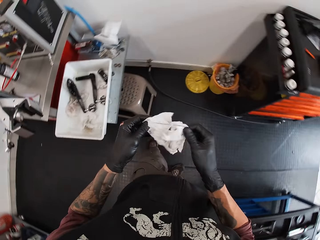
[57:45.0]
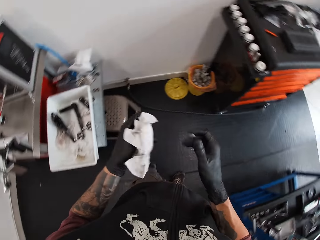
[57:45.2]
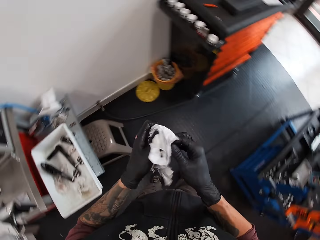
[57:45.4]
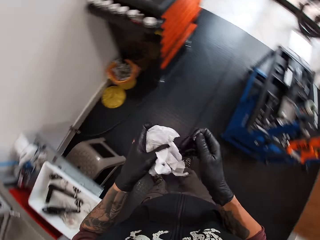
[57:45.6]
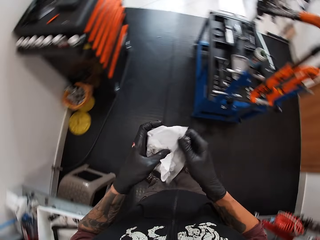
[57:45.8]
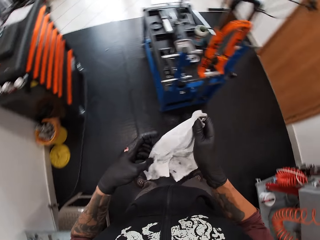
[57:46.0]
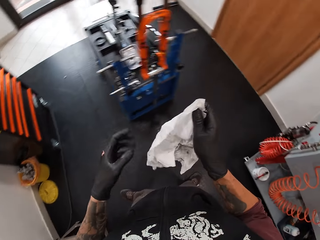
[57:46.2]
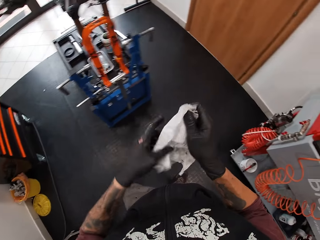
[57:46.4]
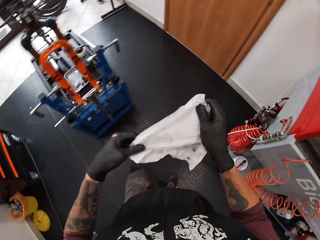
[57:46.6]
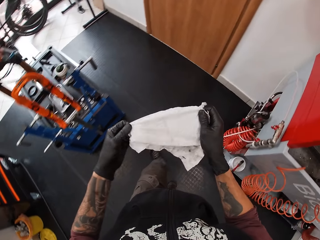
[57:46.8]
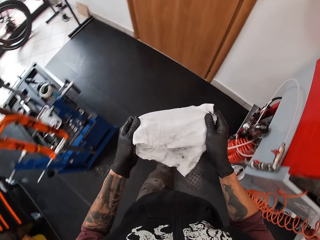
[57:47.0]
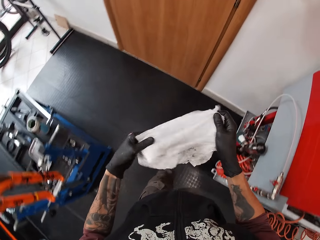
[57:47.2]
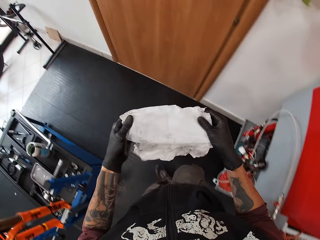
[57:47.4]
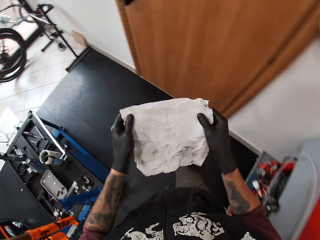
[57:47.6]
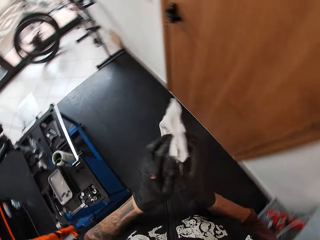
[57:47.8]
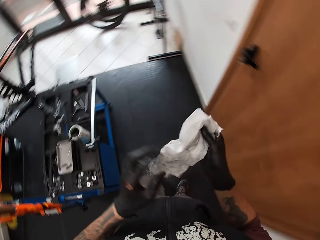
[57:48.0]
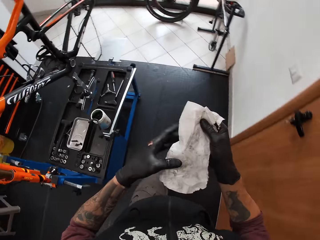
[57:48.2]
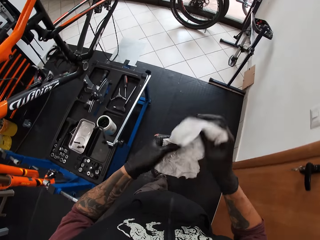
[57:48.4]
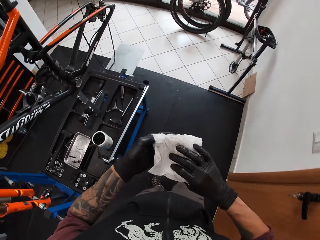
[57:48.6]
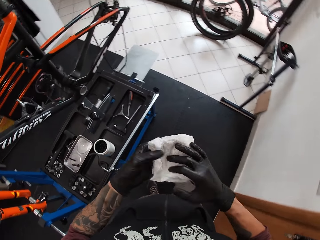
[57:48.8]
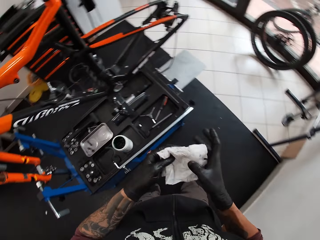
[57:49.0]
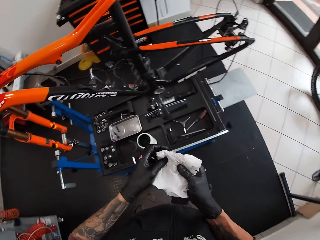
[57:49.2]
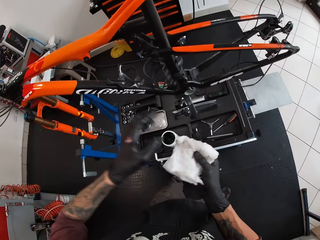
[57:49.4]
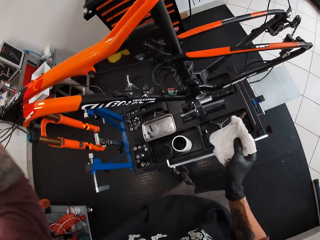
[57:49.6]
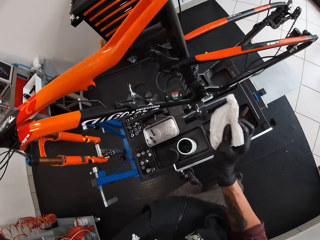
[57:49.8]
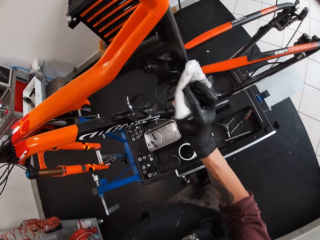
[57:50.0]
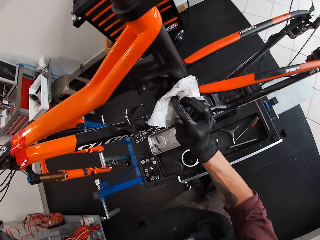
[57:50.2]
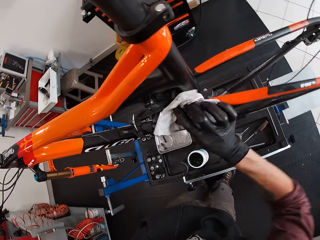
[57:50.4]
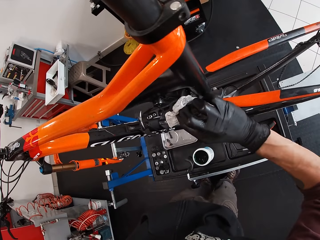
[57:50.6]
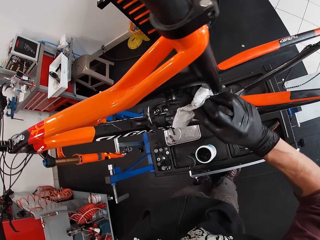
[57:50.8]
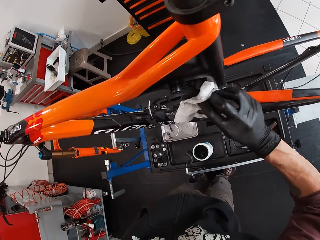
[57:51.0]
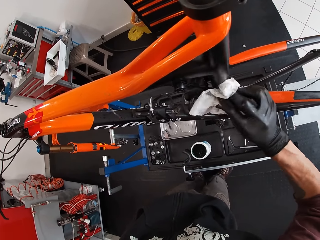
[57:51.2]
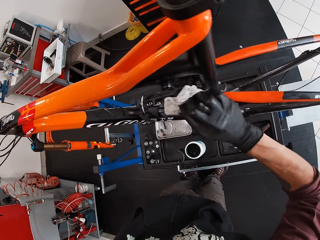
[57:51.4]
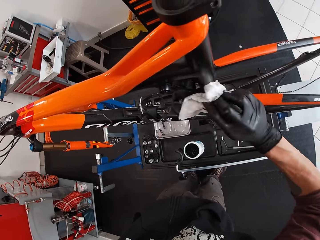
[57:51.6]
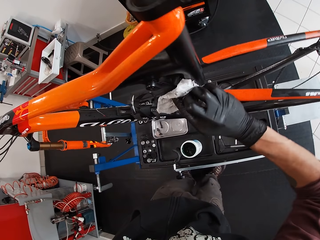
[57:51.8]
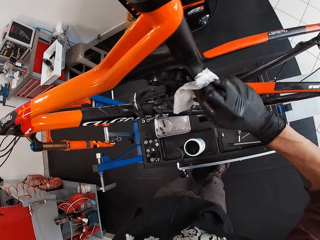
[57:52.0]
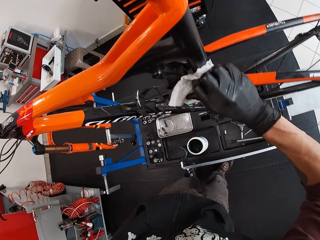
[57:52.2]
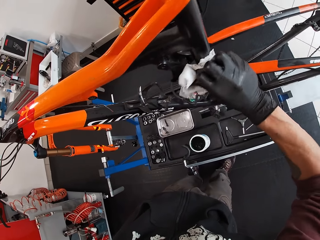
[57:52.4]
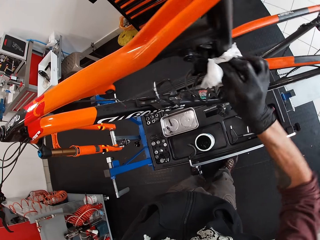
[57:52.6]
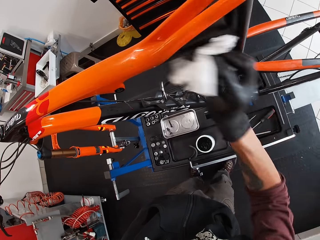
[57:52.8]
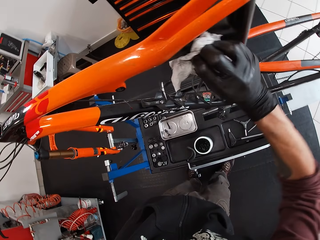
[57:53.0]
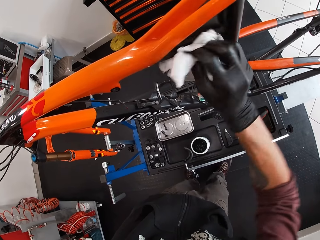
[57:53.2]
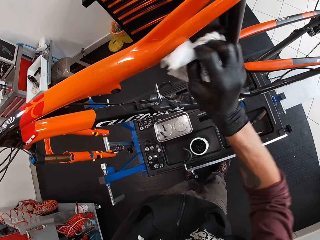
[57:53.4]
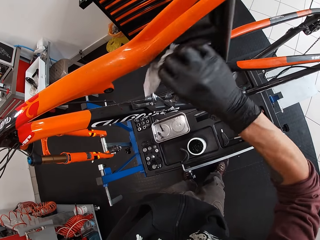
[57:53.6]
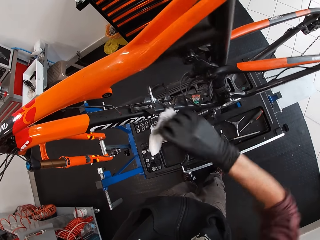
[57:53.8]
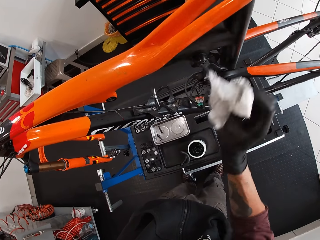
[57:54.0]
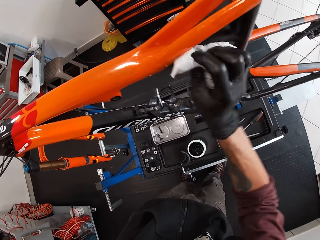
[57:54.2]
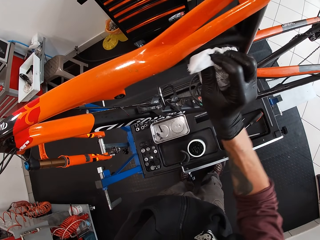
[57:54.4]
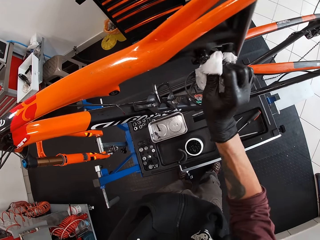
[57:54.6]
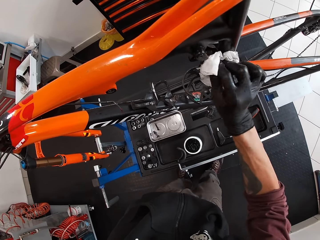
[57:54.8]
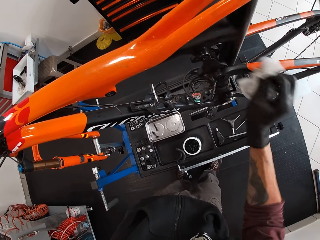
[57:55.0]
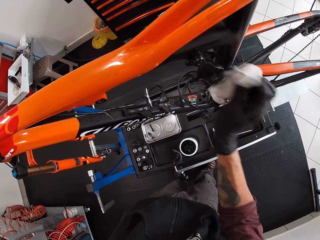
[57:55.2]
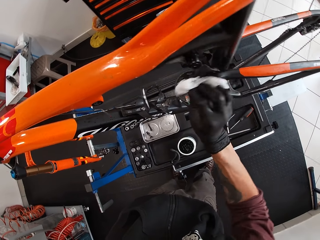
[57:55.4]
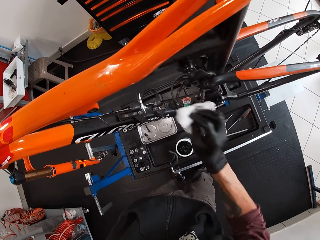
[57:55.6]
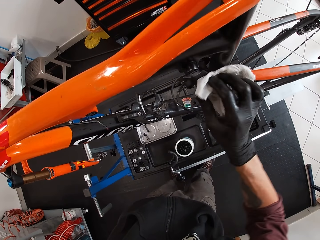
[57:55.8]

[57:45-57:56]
The camera wearer spreads the tissue paper with both hands. He walks around. He folds the tissue paper. He cleans the chainring with the tissue paper in his right hand.

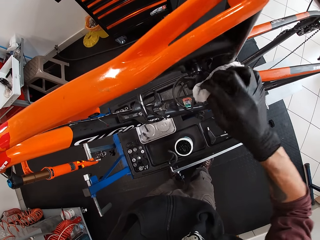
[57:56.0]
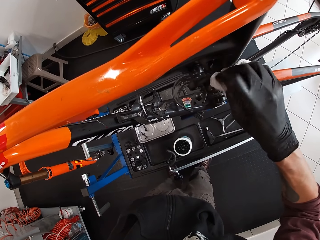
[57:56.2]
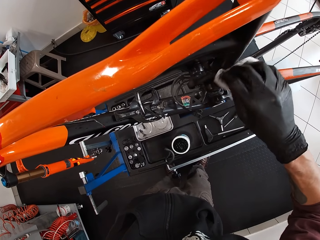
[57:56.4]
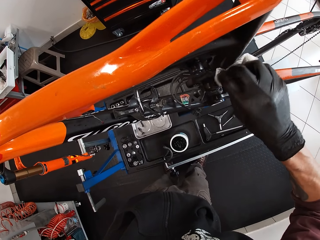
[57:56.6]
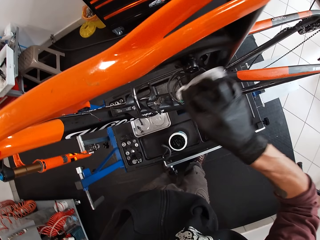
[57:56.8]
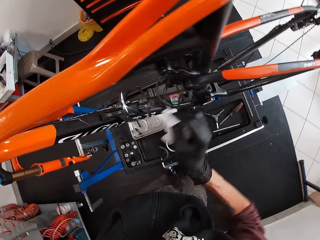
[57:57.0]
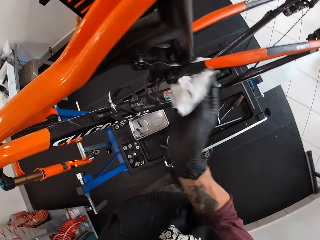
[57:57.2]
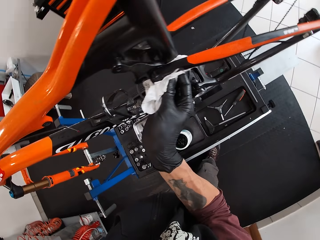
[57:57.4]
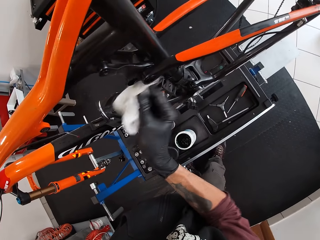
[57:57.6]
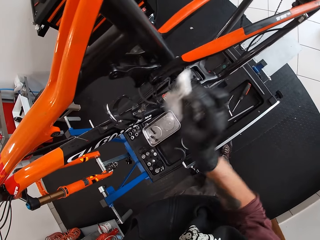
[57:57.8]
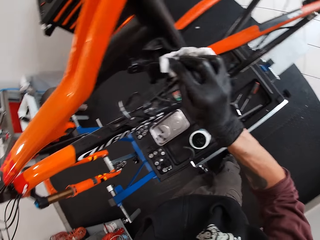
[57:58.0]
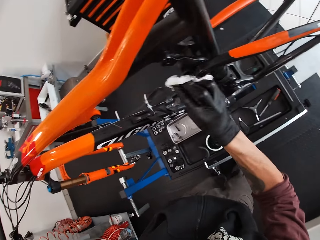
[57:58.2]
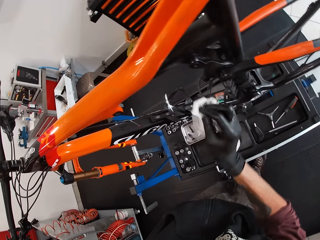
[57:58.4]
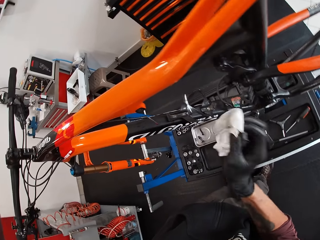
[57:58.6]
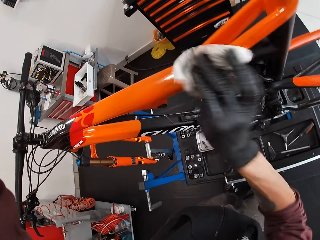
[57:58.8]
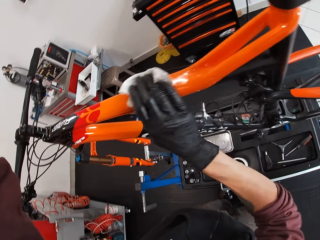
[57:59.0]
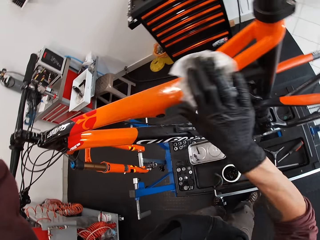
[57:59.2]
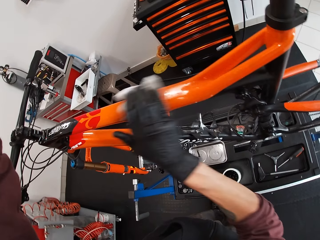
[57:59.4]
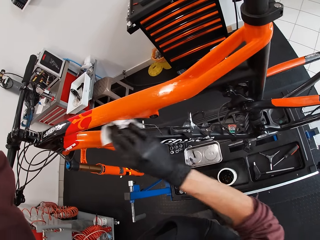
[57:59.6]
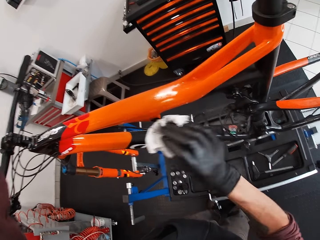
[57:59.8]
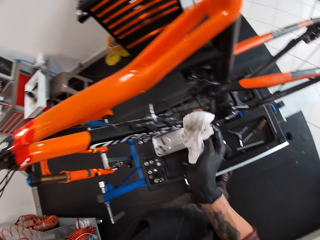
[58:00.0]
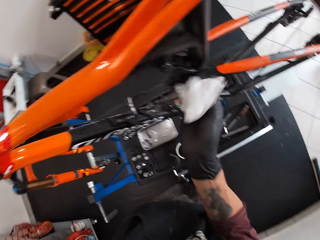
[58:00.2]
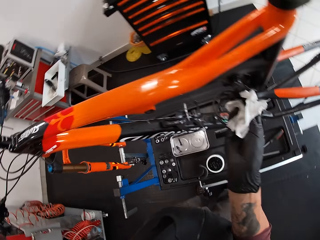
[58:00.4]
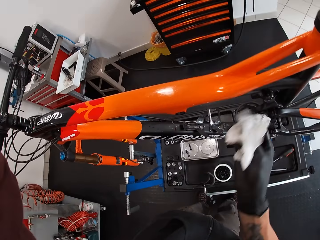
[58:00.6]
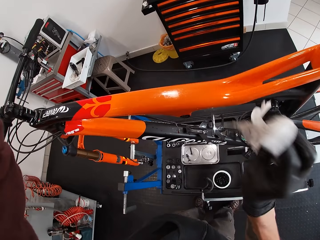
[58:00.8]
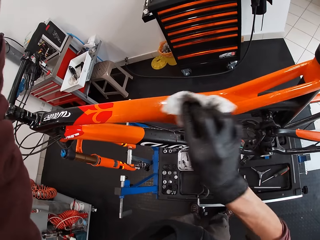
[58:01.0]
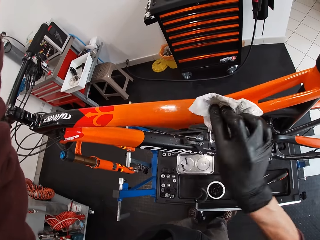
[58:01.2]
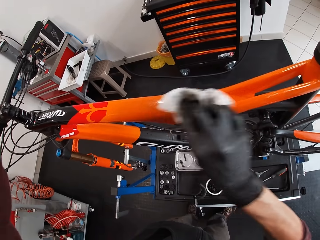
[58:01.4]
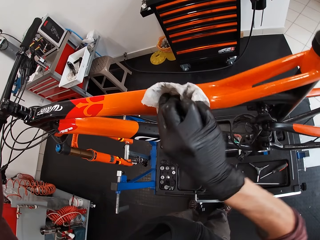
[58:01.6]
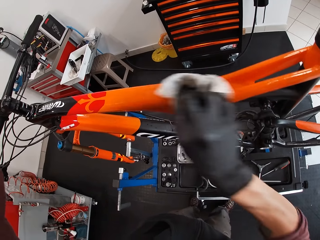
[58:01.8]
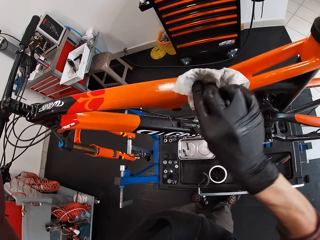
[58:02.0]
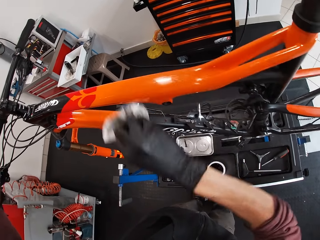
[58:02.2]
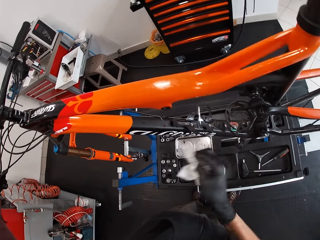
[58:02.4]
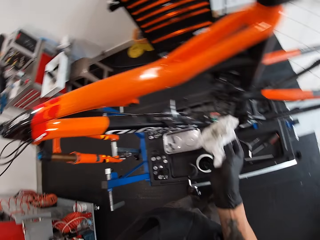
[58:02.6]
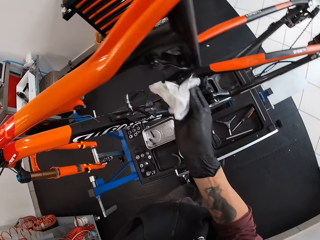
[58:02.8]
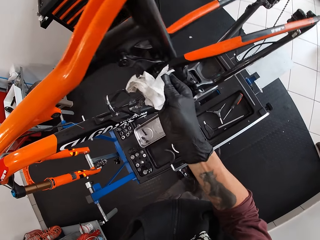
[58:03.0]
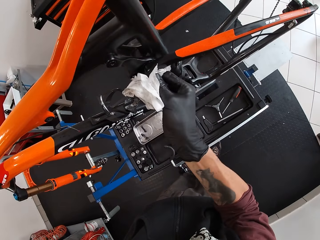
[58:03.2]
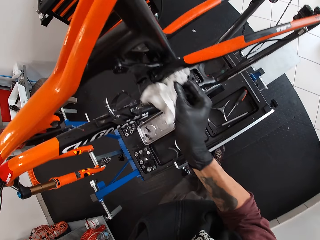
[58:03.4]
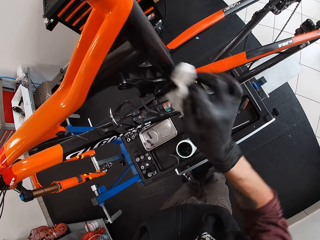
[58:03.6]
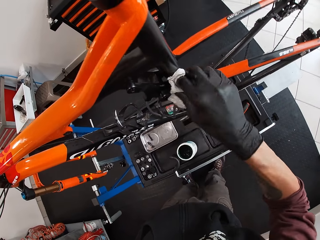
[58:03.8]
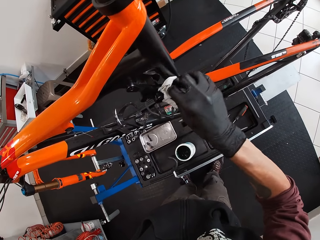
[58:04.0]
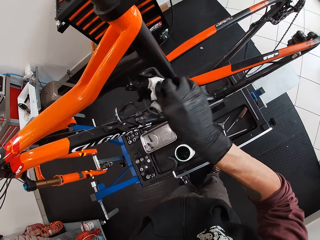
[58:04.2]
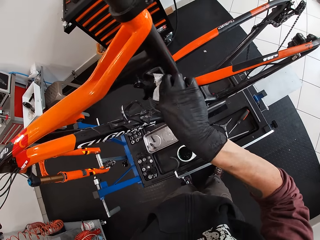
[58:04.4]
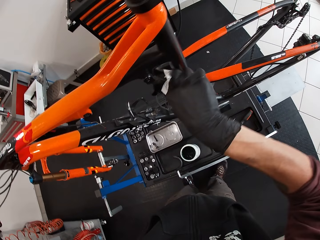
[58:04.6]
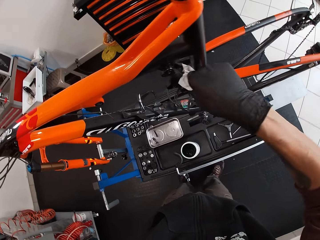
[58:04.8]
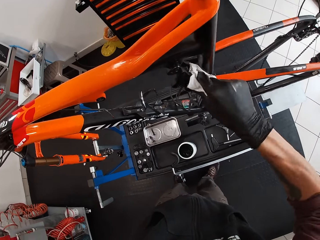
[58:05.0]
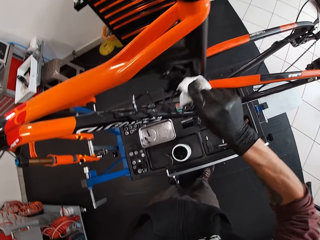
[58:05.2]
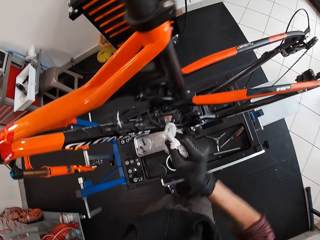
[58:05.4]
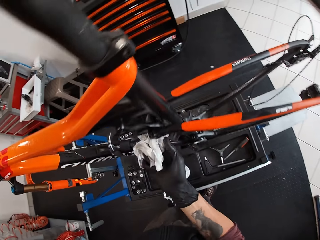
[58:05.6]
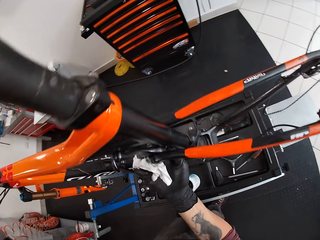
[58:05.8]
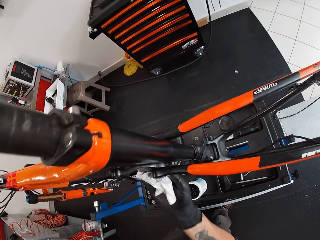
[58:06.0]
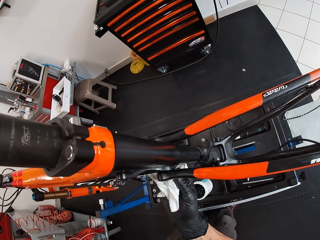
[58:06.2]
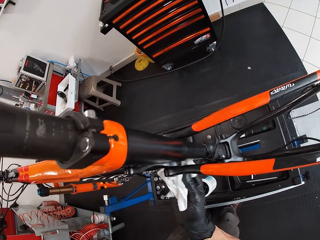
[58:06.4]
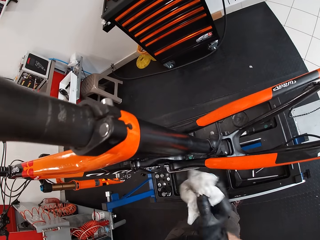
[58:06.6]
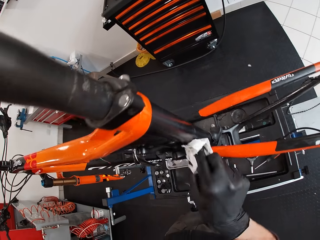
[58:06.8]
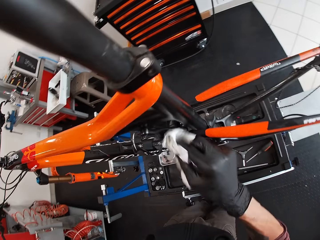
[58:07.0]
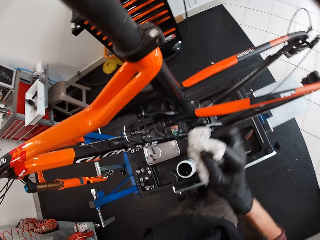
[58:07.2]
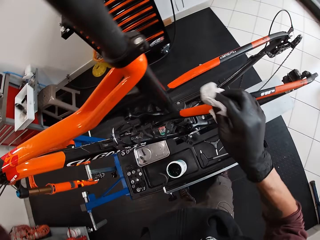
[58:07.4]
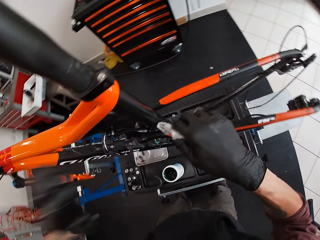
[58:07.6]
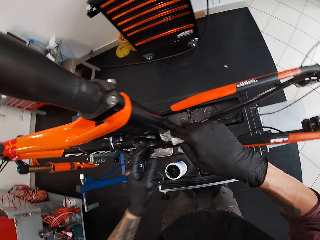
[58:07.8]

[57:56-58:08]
The camera wearer cleans the bicycle with the paper in his right hand. He cleans the chainring with the paper in his right hand. He cleans the bicycle with the paper in his right hand. He cleans the chainring with the paper in his right hand.
